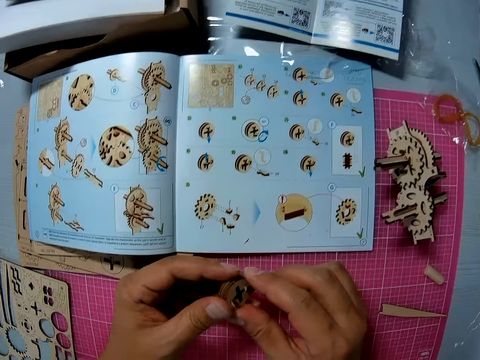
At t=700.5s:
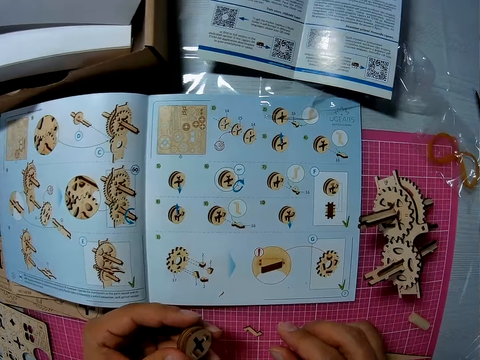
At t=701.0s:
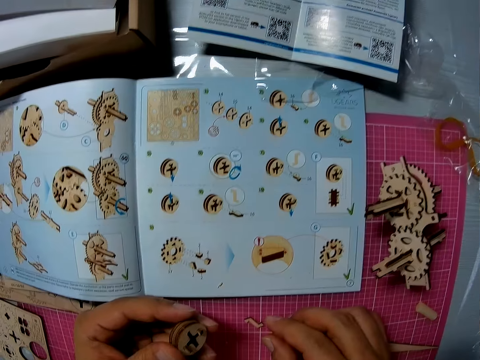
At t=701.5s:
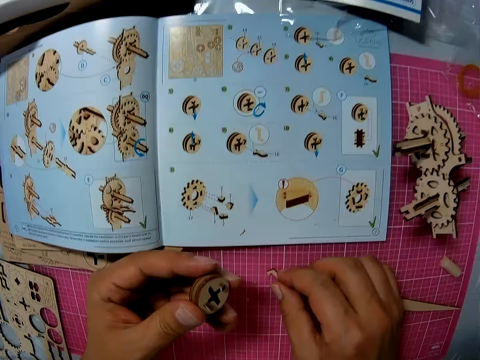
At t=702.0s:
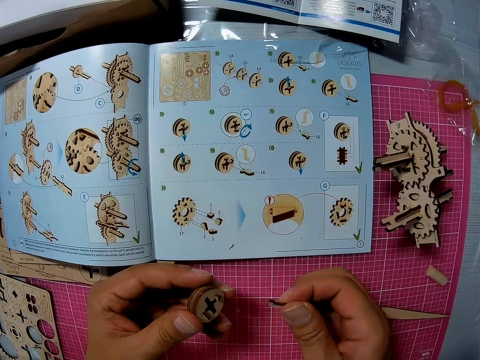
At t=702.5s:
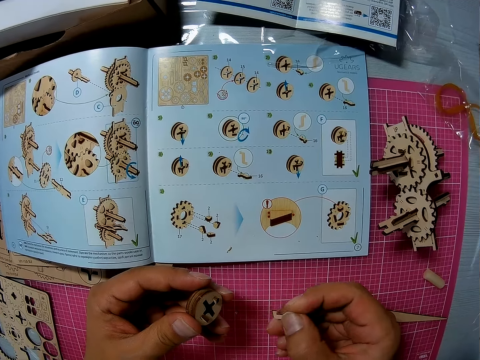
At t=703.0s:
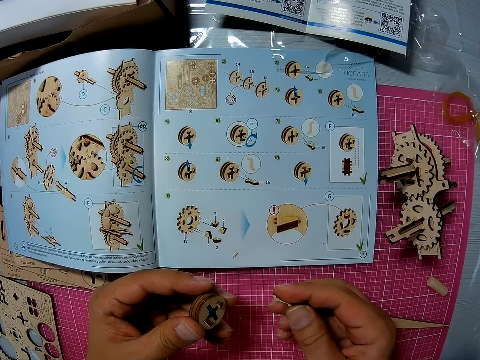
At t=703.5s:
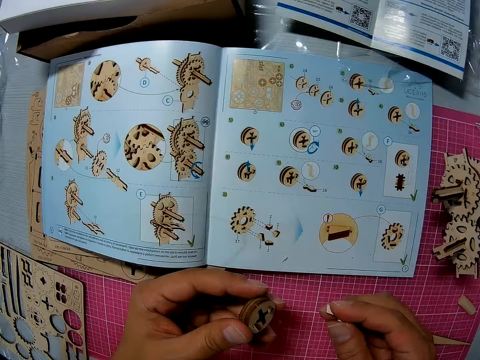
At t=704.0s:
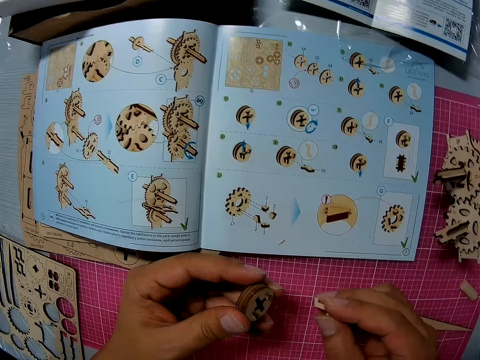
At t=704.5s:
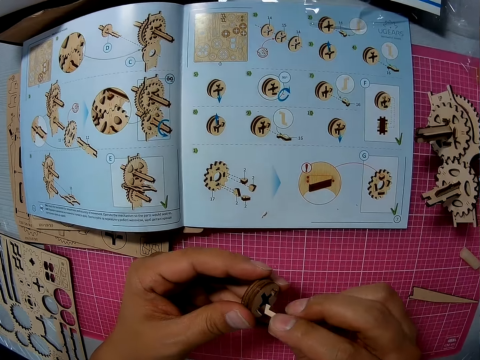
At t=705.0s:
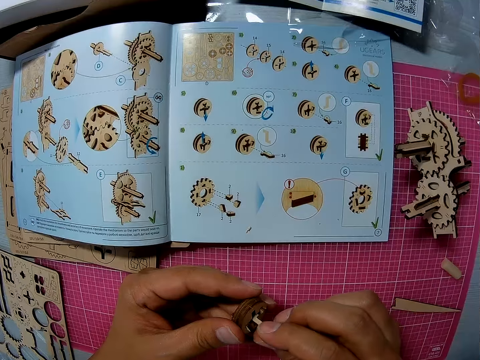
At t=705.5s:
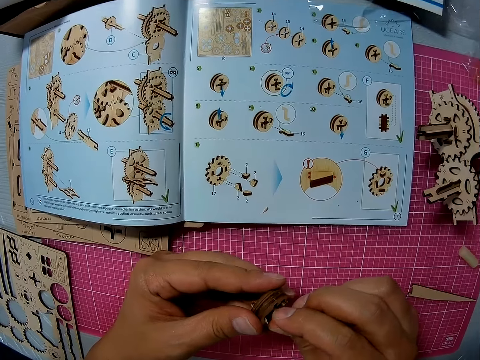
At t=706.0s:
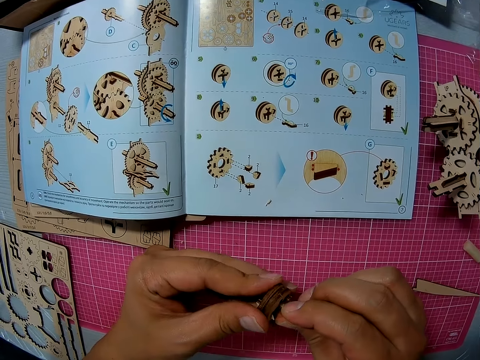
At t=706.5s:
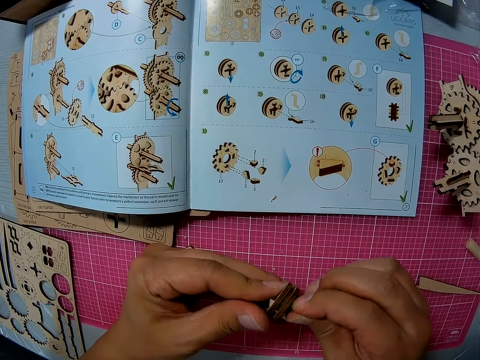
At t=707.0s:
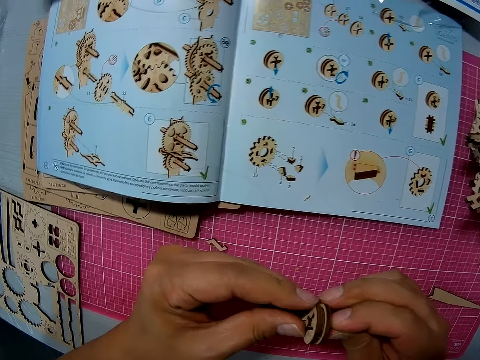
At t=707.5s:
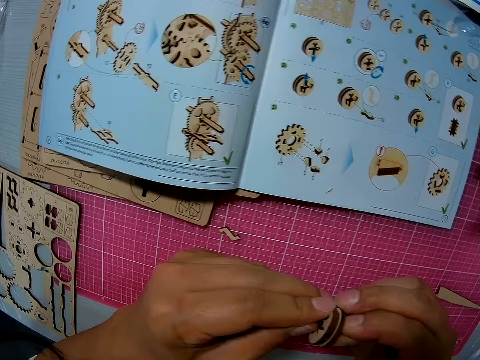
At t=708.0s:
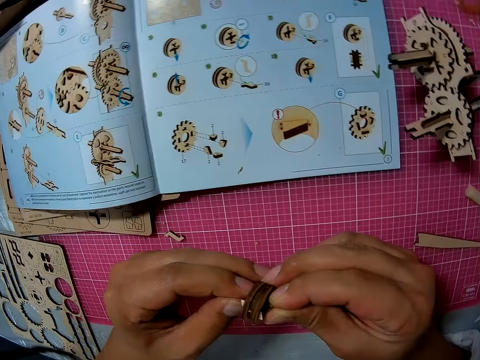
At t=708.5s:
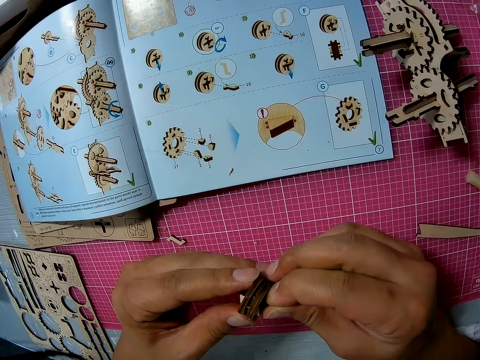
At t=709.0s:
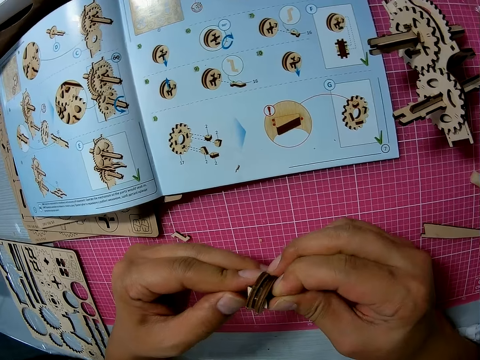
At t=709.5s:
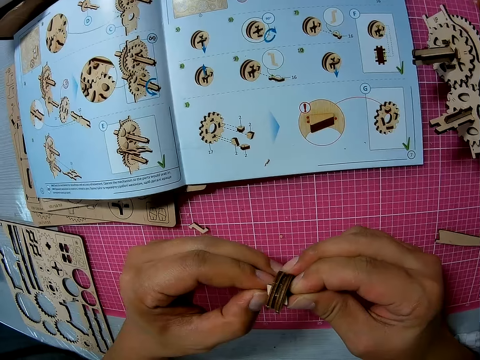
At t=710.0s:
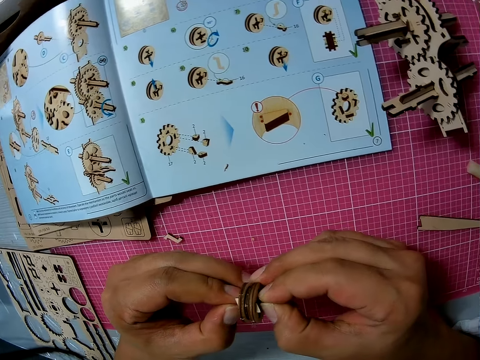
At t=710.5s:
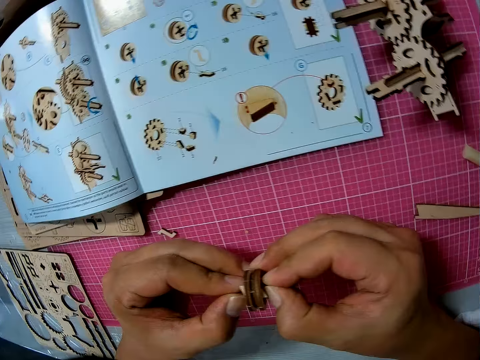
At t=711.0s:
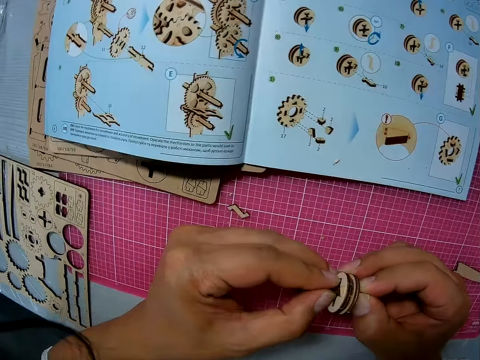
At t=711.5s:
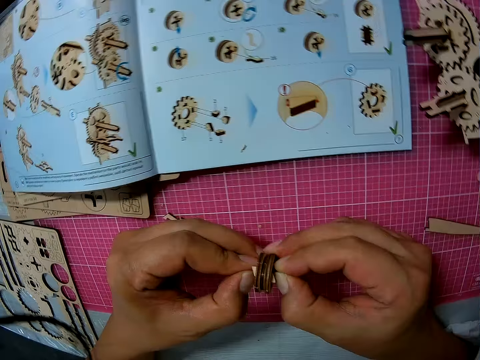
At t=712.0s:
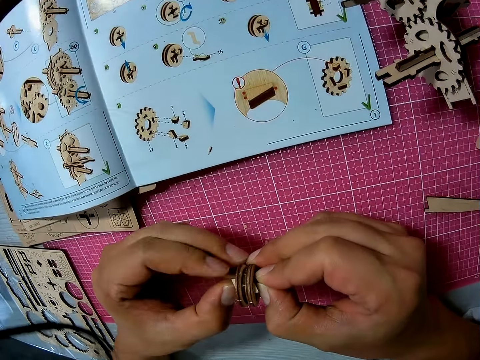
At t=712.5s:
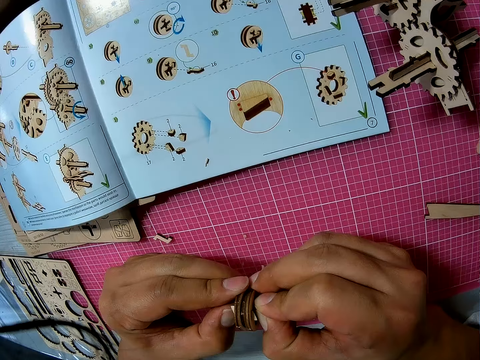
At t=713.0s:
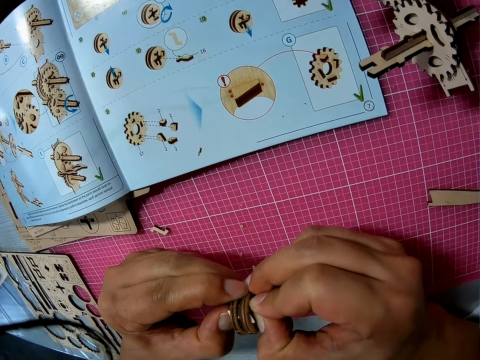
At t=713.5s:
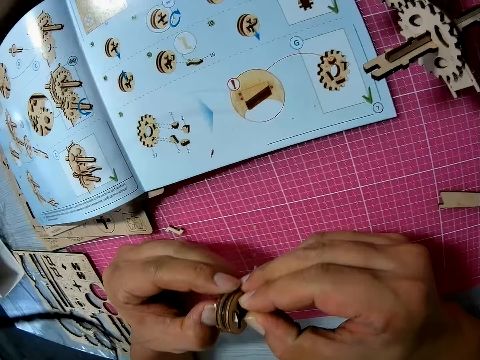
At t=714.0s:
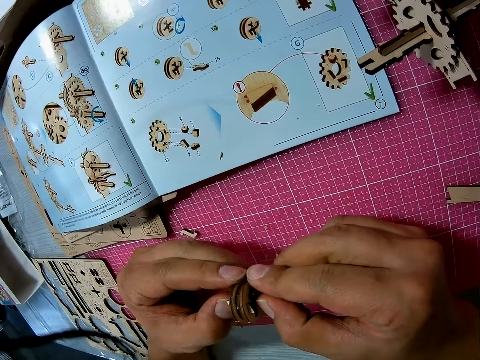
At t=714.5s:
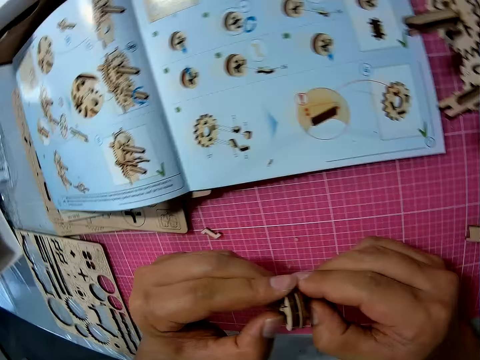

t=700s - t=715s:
The camera wearer looks at the manual book. He picks up a piece from the cutting sheet with his right hand. He inserts the piece in his right hand into the piece or u gear in his left hand.

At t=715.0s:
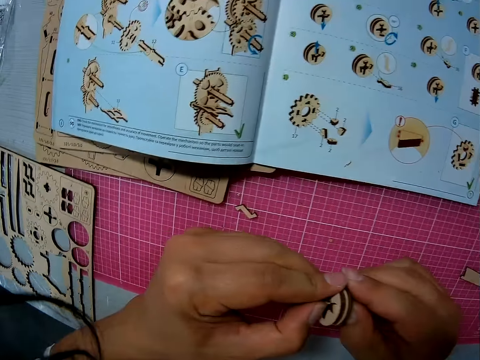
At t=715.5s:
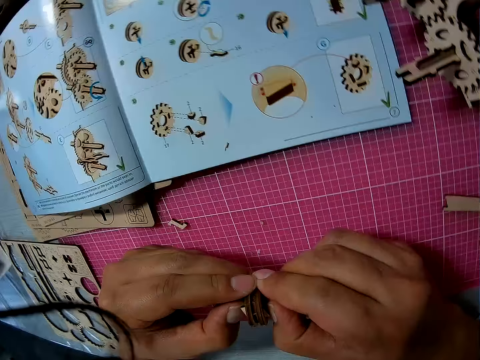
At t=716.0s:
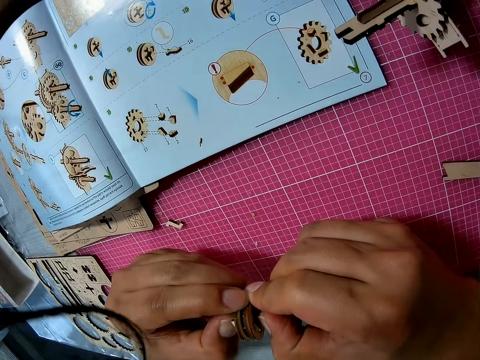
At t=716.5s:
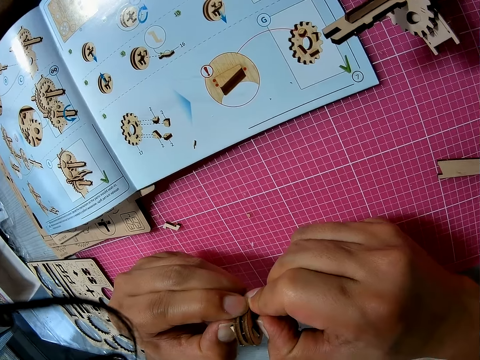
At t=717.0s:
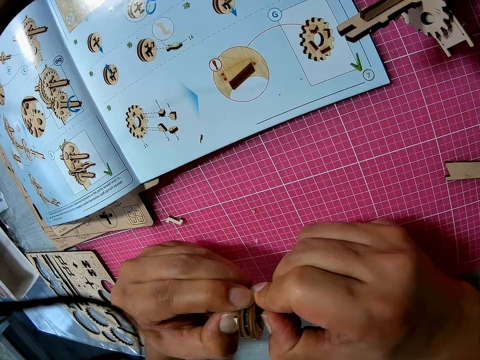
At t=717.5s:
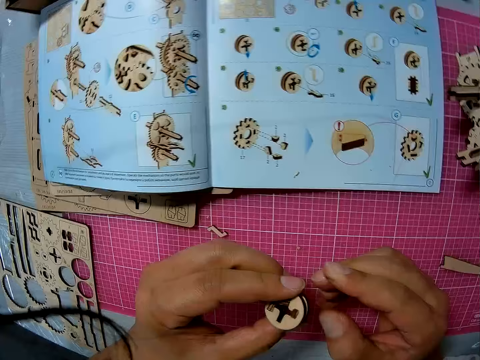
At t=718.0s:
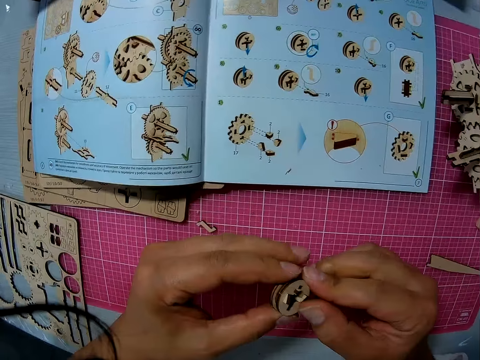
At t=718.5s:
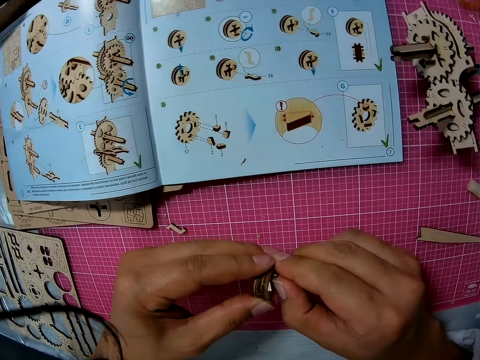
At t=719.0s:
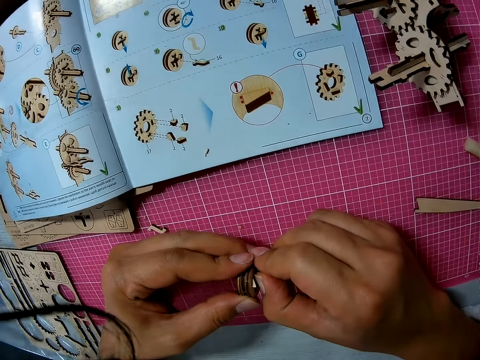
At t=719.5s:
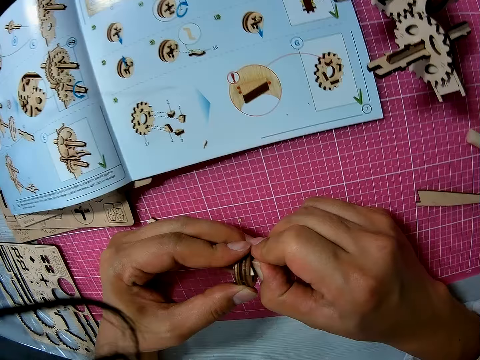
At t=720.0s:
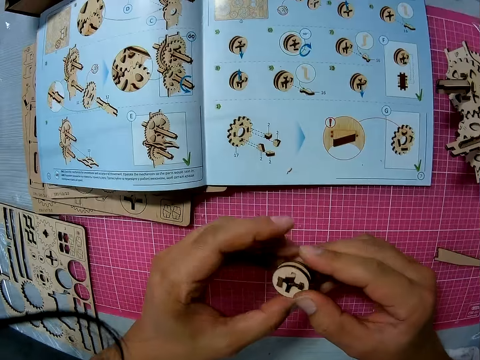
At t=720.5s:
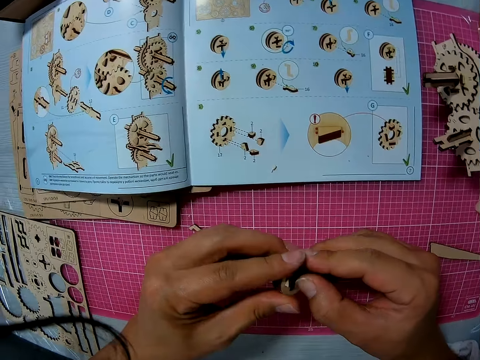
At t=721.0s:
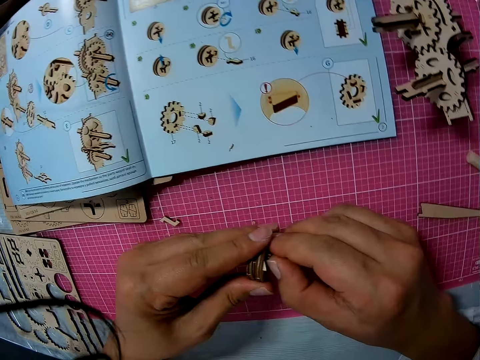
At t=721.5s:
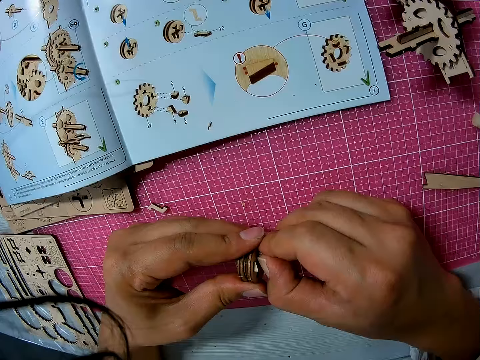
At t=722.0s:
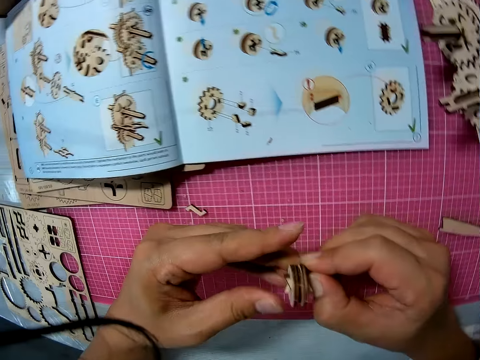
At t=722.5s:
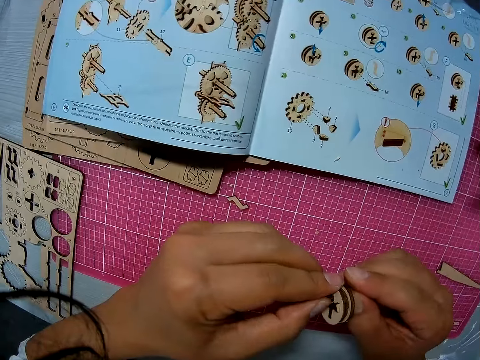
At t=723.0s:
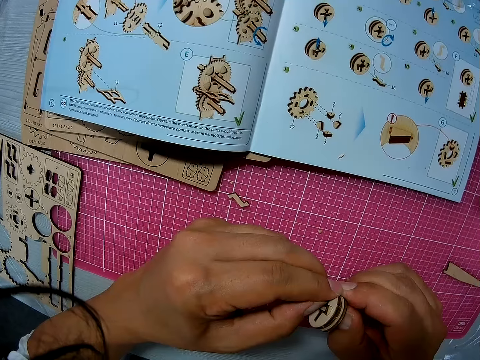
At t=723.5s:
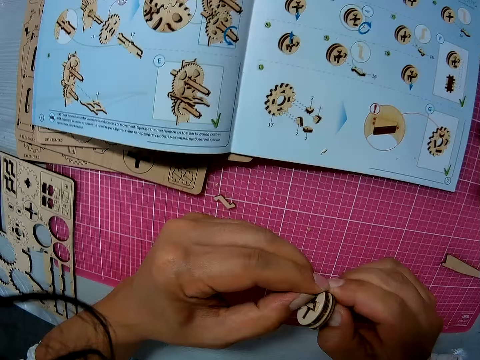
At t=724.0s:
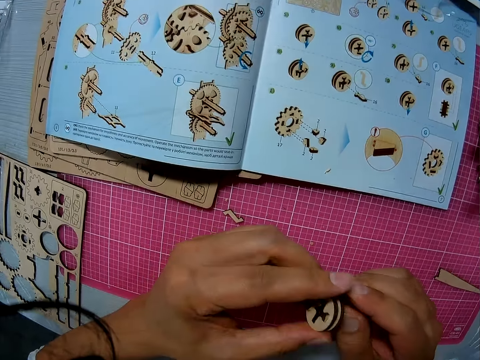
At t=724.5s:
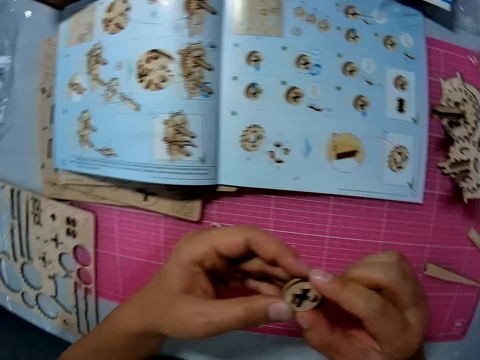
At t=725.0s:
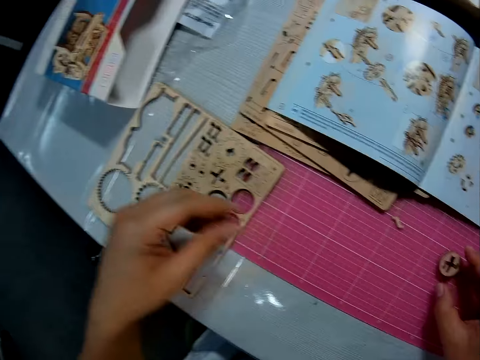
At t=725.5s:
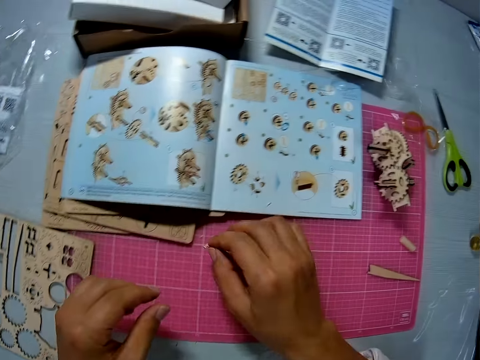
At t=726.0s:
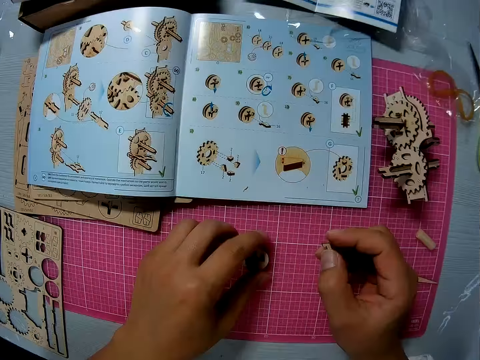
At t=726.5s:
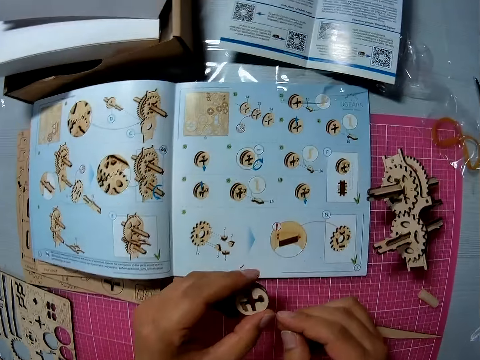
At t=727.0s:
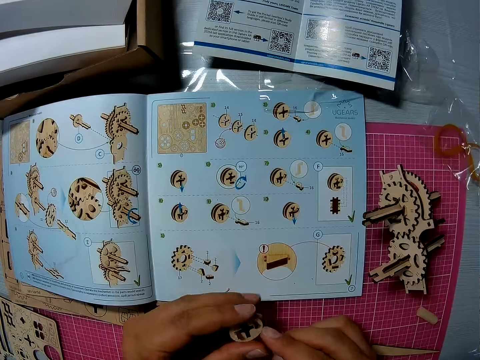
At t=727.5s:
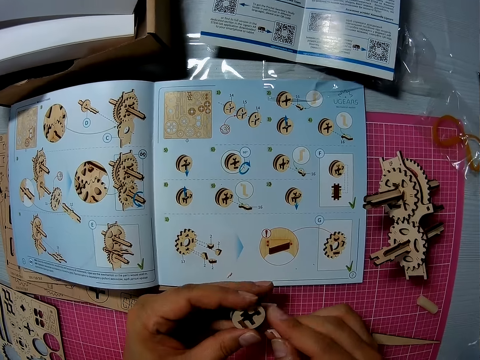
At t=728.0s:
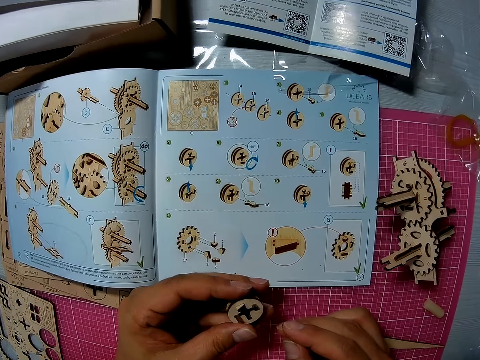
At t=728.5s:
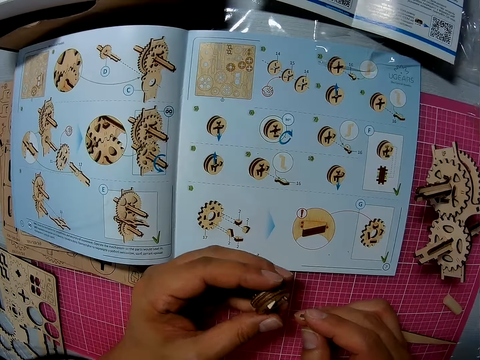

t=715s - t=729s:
The camera wearer drops the piece on the cutting sheet. He picks up a piece from the cutting sheet with his right hand. He picks up a piece from the cutting sheet with his left hand.
